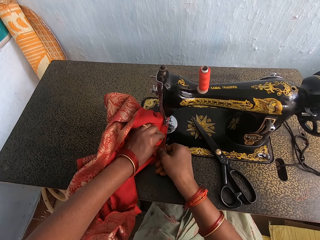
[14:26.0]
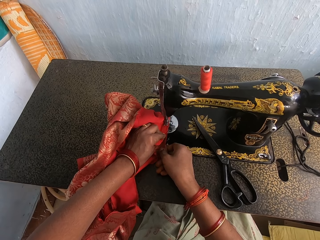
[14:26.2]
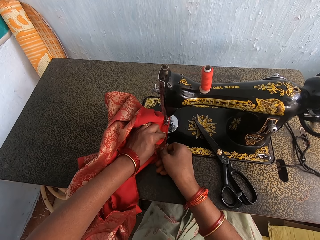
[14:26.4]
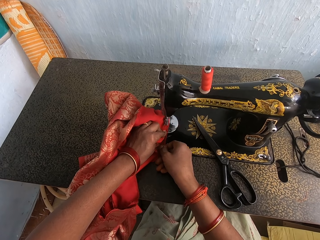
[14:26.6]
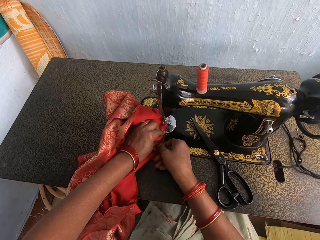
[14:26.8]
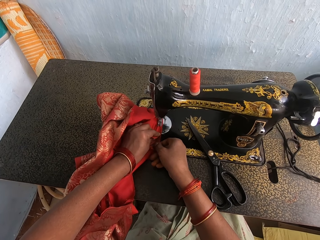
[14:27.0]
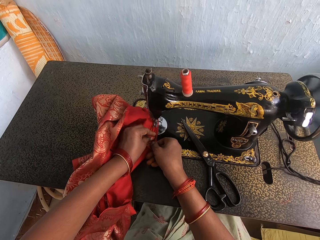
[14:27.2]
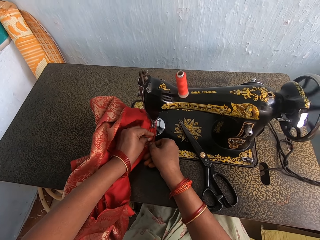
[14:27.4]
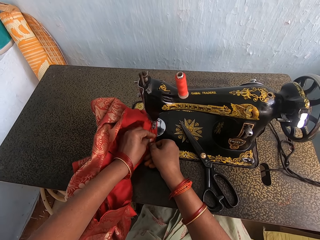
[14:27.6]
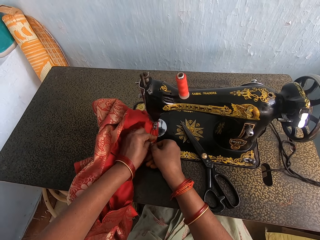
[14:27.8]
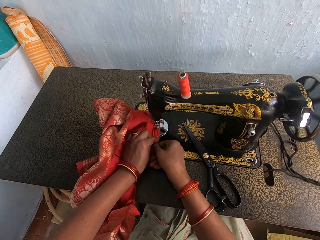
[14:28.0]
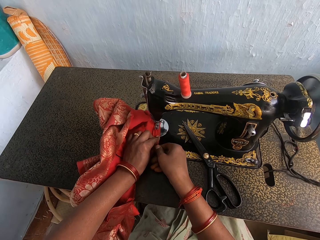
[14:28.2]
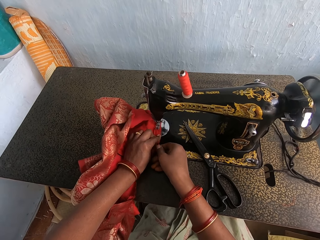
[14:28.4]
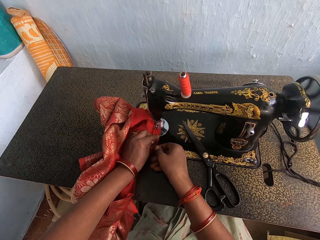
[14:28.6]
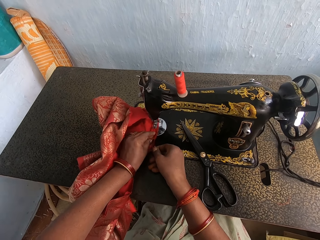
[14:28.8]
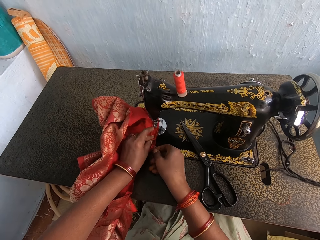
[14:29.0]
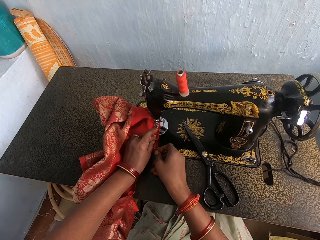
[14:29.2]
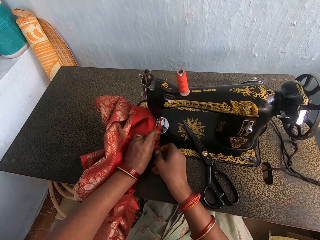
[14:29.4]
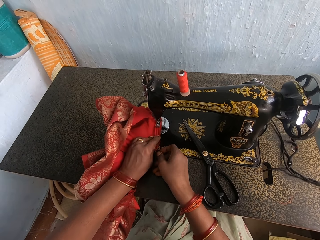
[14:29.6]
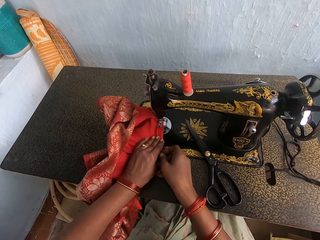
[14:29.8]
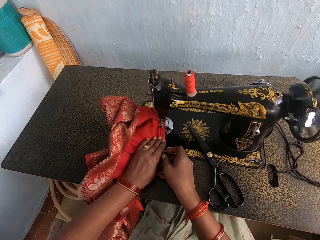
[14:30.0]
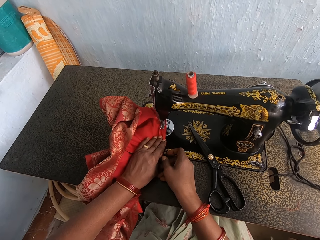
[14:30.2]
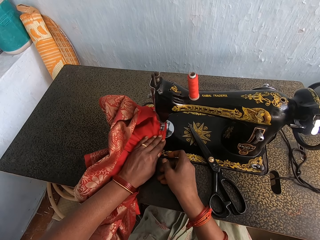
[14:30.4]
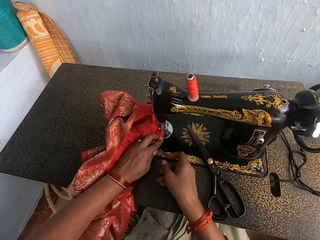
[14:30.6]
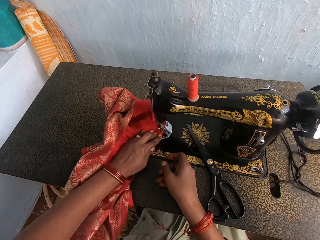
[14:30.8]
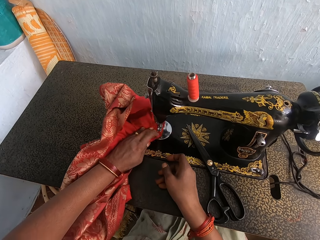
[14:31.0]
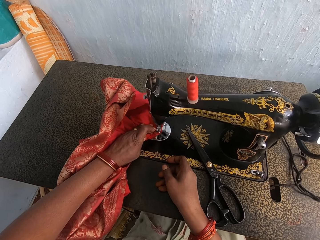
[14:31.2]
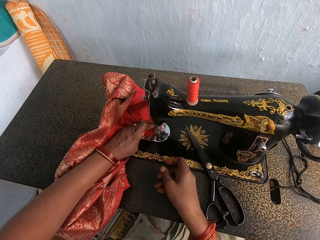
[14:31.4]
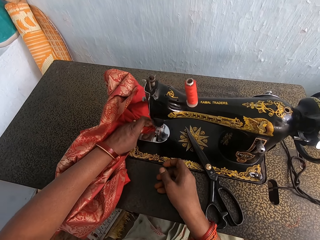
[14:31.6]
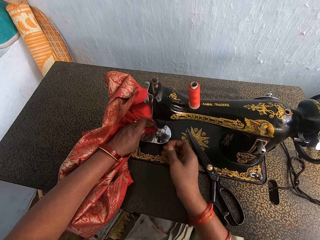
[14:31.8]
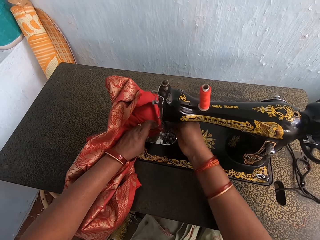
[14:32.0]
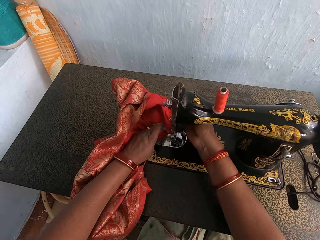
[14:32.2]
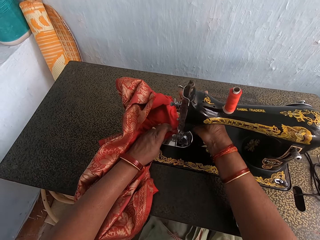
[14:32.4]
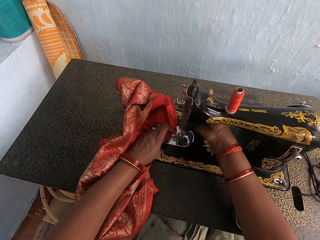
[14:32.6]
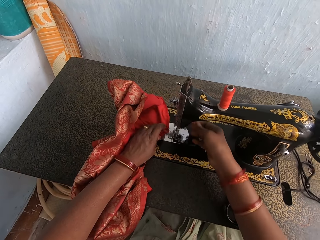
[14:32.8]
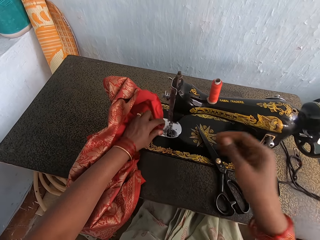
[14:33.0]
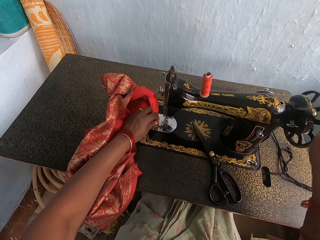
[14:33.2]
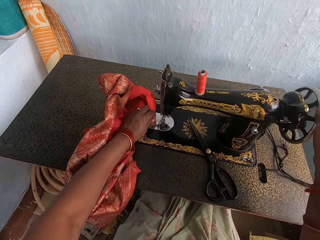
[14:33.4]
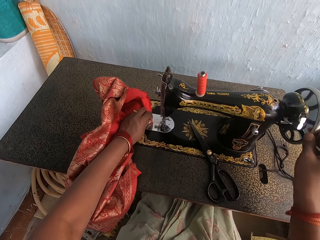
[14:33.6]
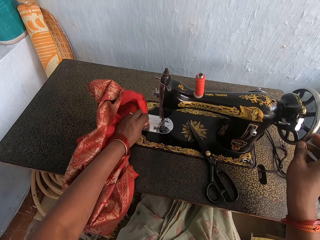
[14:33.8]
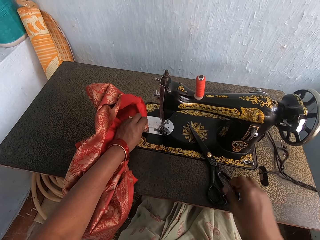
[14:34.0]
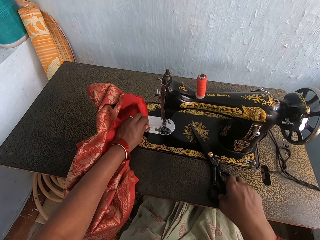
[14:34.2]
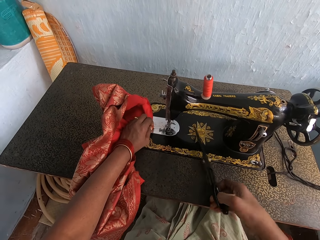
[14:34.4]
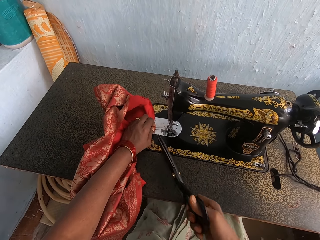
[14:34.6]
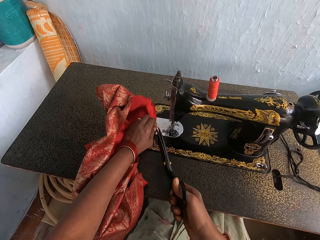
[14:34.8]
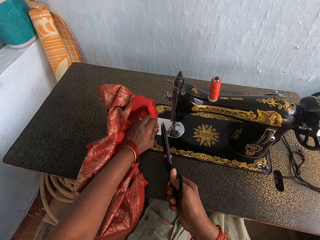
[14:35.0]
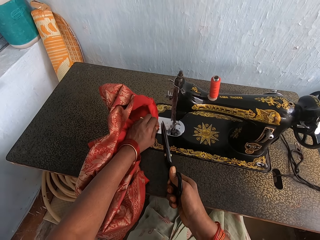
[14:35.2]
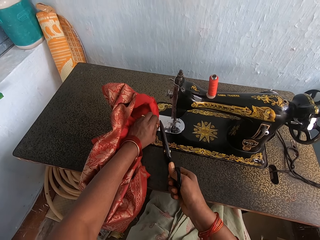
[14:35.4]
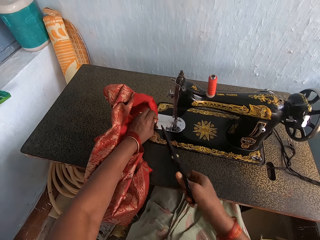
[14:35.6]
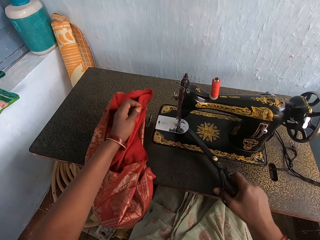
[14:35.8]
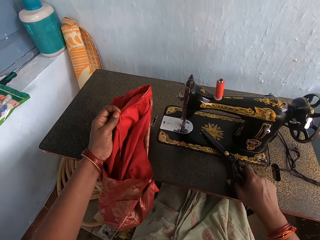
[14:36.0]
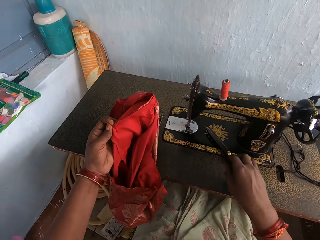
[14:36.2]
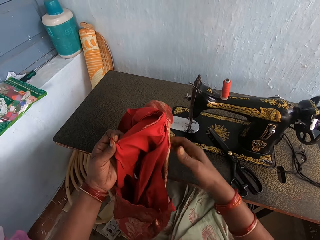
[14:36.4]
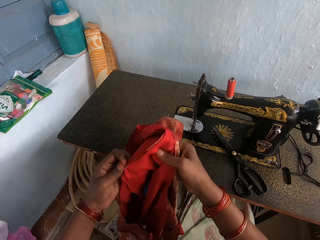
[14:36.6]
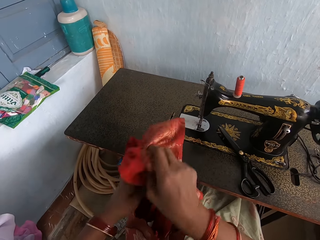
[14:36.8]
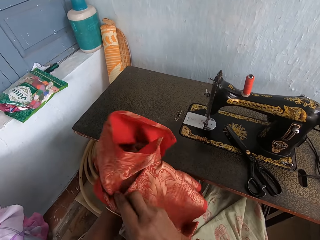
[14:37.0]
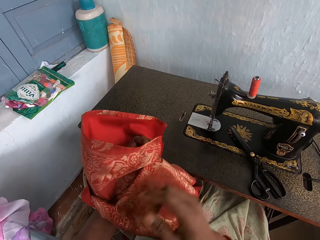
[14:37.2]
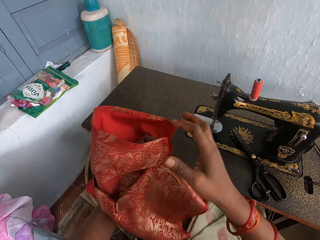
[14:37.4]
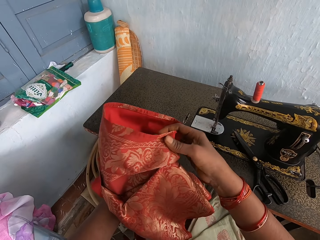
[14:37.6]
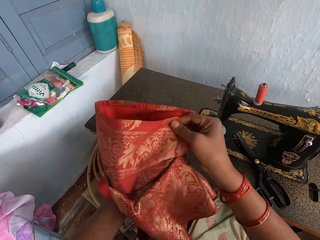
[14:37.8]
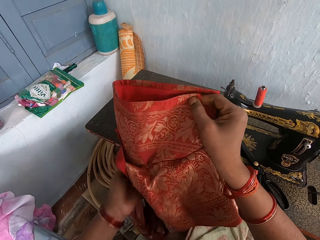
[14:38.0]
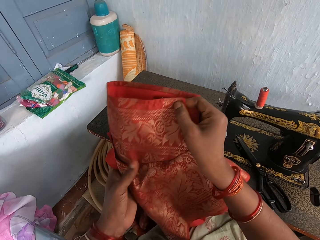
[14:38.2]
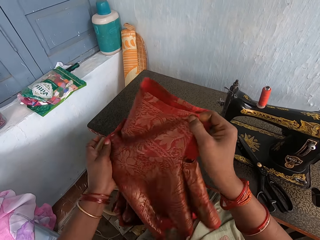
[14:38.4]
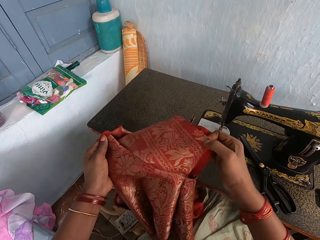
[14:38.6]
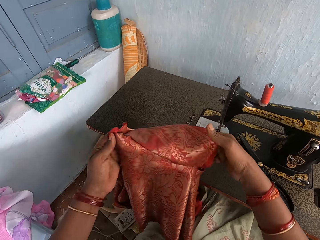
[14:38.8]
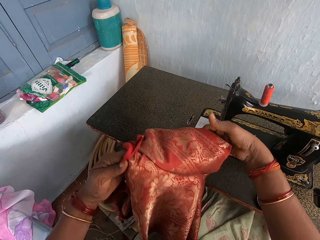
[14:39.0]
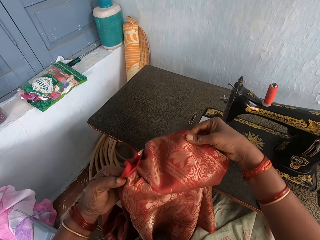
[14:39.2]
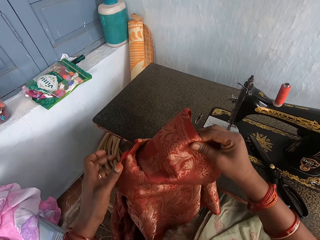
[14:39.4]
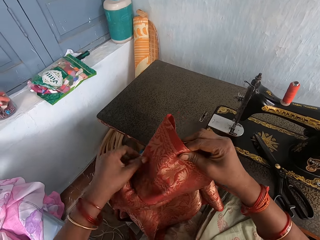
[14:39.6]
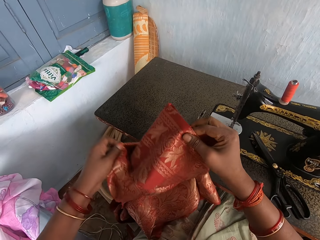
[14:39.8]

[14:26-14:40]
The camera wearer sews cloth with a sewing machine. They sew the cloth with the sewing machine again. They press the presser bar lifter. They operate the sewing machine. They turn the balance wheel. They pick up scissors. They cut the thread with the scissors. They put the scissors on the sewing machine. They lift up the cloth. They hold the cloth. They turn the cloth and adjust the cloth.

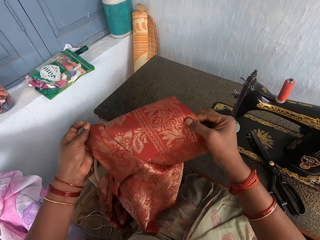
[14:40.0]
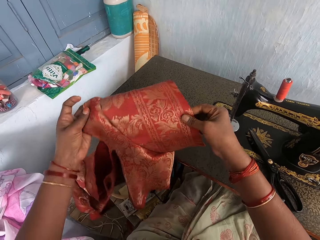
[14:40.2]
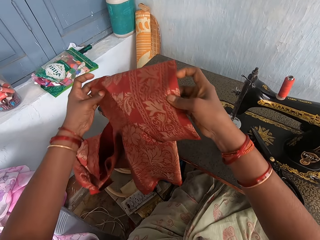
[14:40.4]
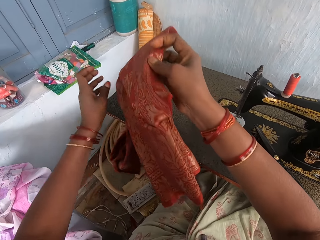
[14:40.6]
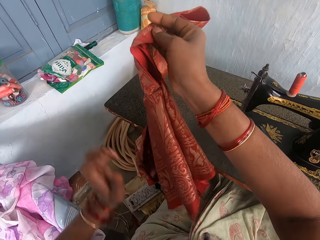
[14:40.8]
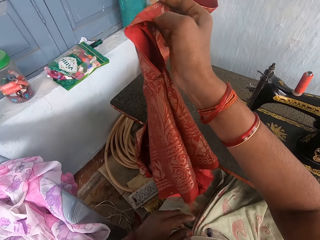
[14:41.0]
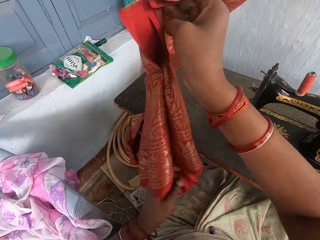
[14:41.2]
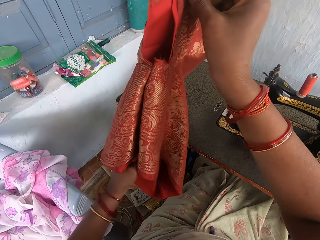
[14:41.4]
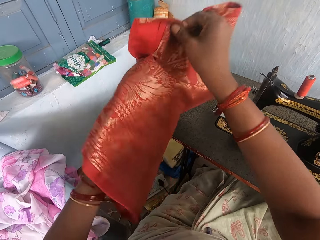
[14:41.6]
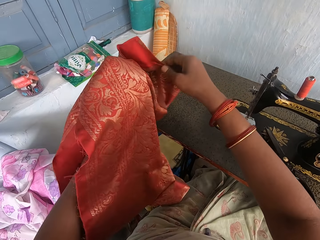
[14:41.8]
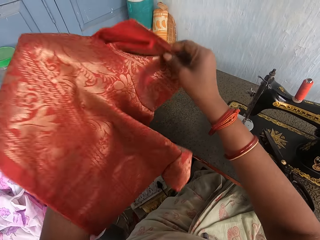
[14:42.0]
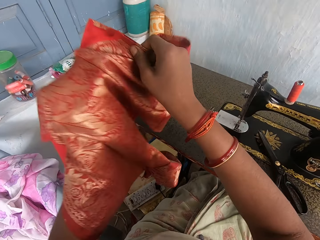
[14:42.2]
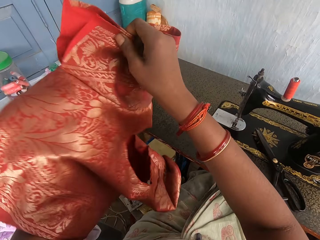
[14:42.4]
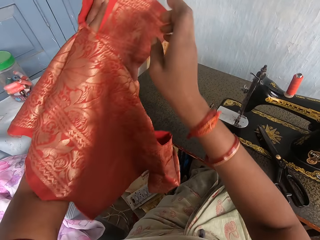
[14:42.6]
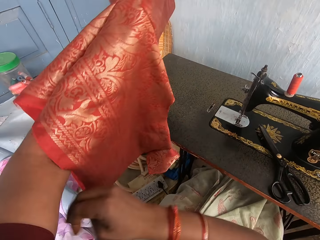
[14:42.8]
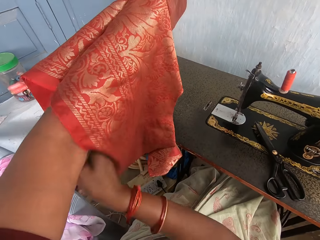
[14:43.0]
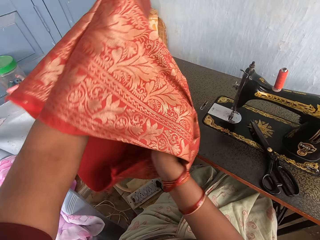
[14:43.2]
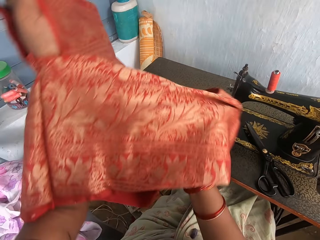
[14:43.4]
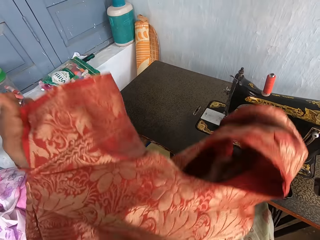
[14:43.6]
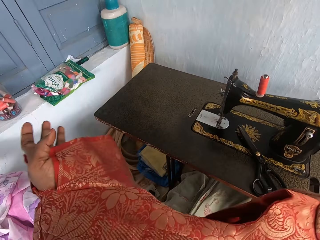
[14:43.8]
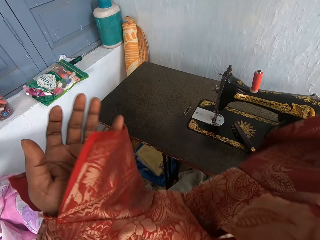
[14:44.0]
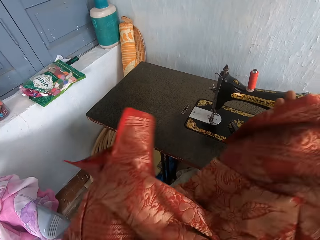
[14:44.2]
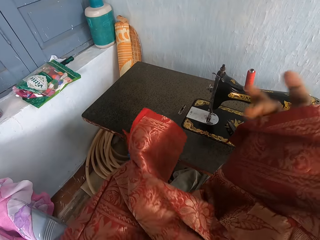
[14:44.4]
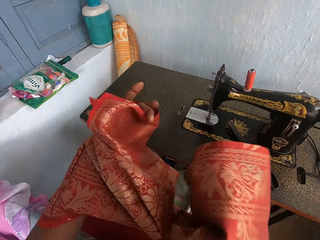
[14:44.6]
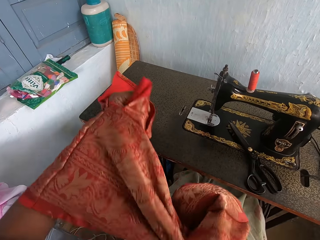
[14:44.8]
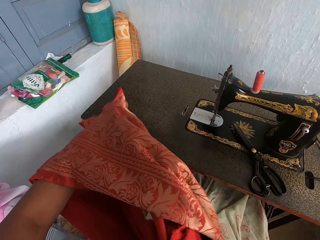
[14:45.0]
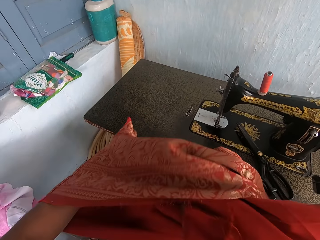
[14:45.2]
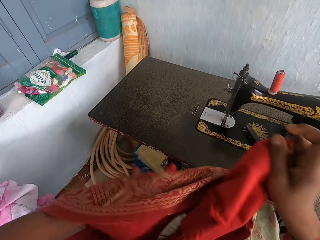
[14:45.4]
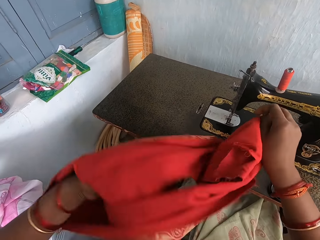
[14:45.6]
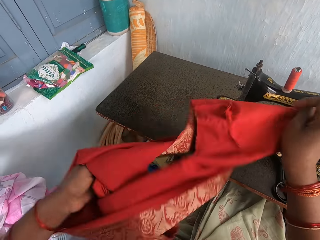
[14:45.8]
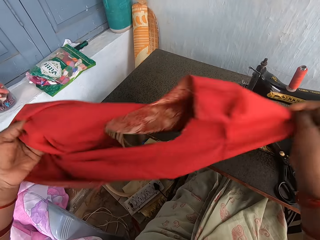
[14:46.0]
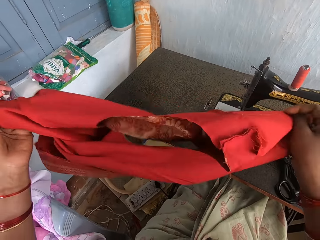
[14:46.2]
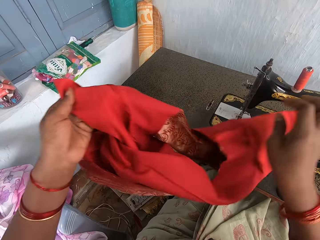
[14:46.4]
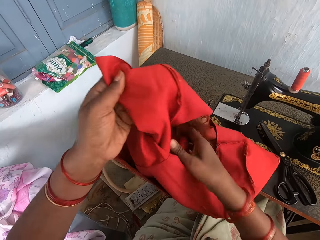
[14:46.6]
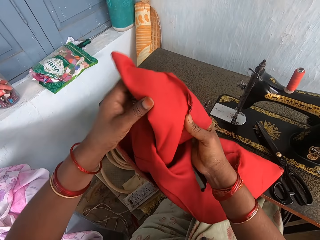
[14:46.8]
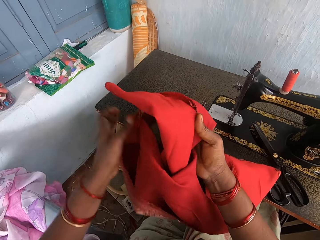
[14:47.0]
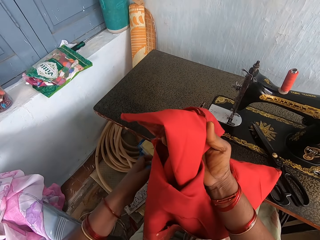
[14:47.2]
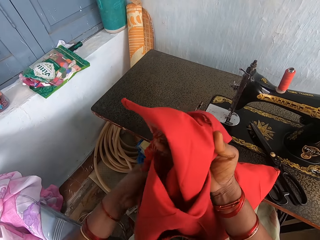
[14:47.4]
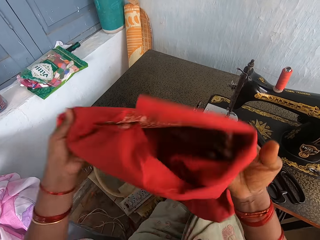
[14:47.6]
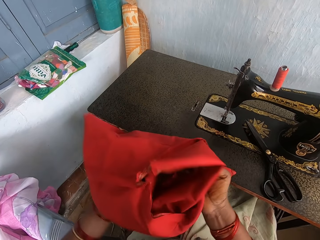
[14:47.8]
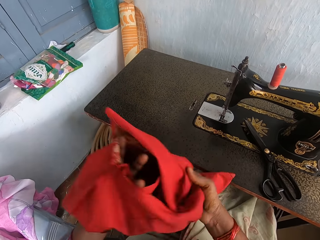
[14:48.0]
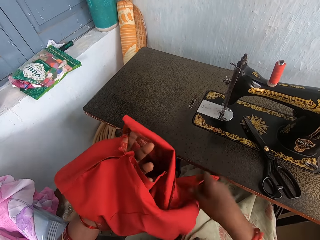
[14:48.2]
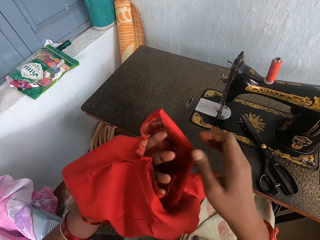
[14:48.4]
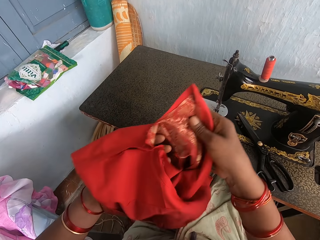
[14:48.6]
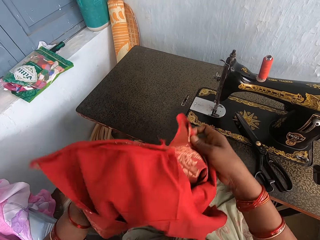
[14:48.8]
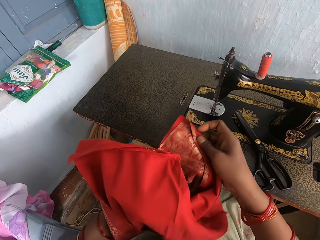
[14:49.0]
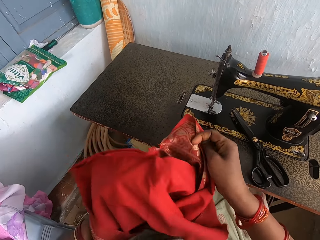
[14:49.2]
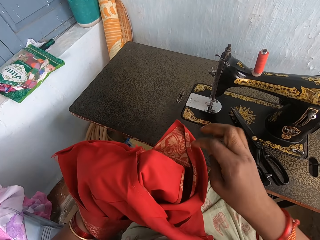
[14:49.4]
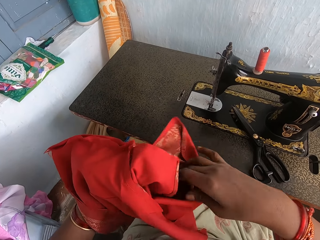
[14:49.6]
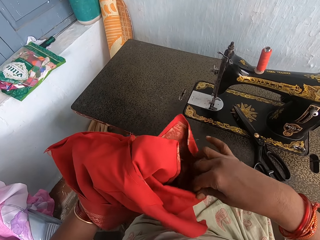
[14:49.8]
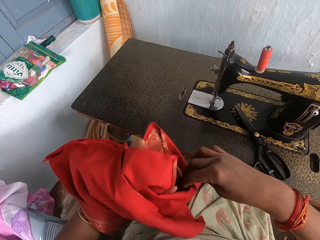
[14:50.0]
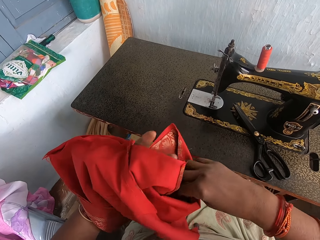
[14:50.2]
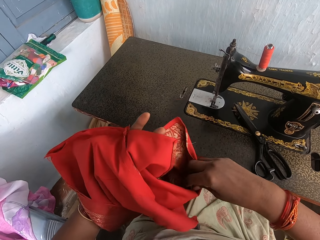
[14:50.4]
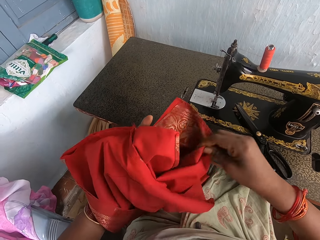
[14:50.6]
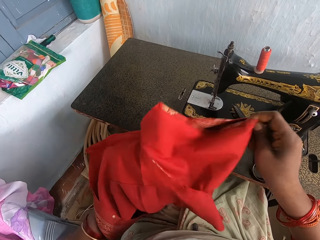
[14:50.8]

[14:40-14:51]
The camera wearer turns the cloth. They turn the cloth inside out. They straighten the cloth. They straighten the cloth again.
